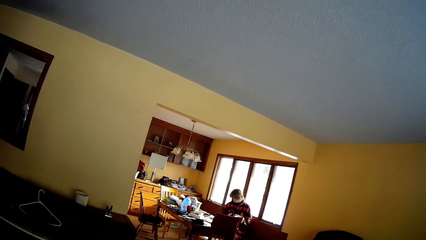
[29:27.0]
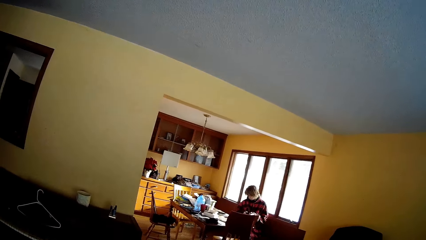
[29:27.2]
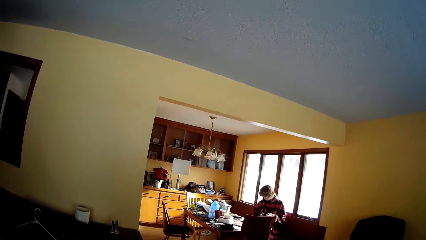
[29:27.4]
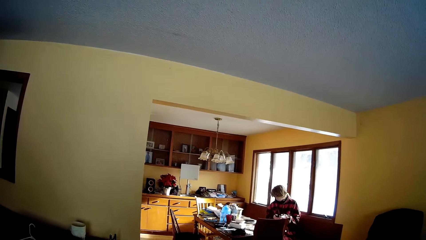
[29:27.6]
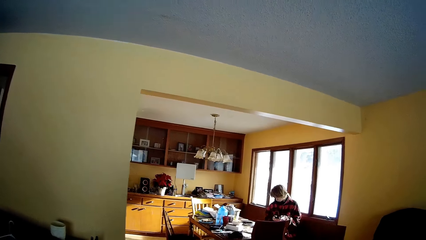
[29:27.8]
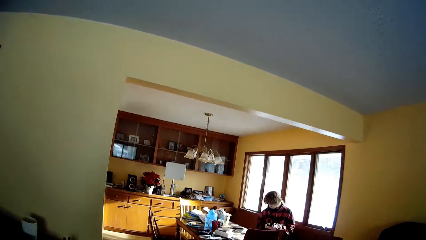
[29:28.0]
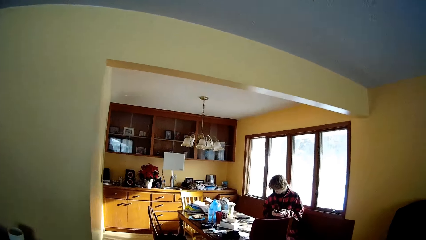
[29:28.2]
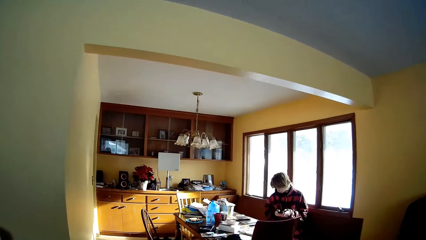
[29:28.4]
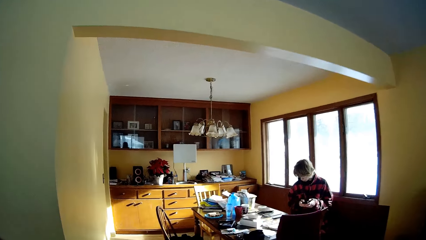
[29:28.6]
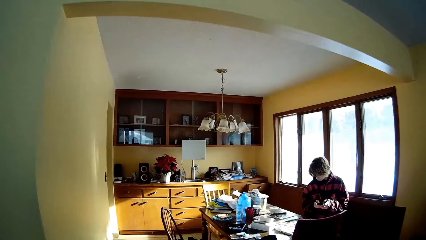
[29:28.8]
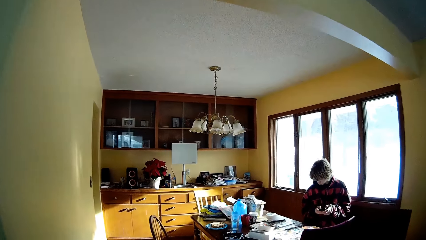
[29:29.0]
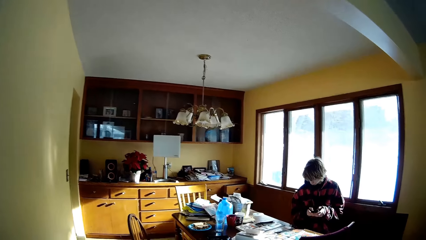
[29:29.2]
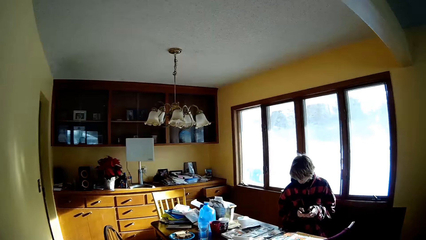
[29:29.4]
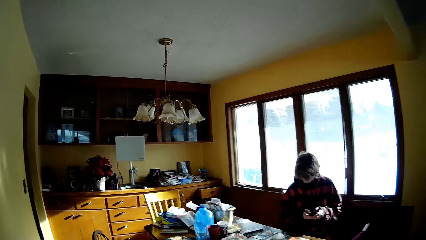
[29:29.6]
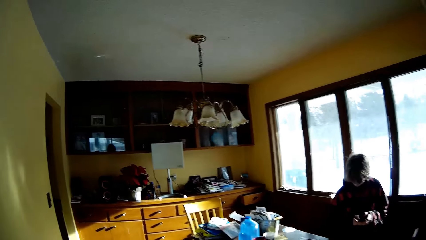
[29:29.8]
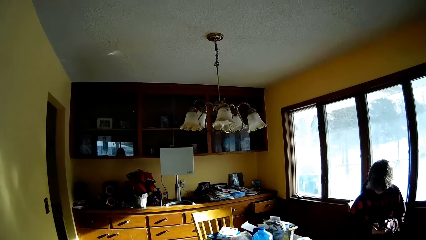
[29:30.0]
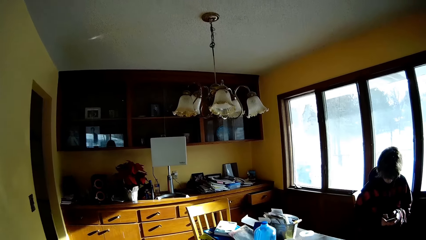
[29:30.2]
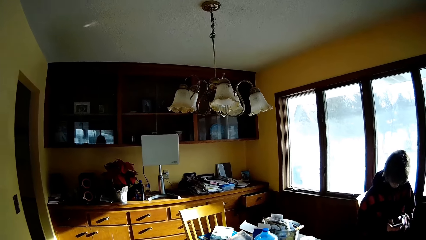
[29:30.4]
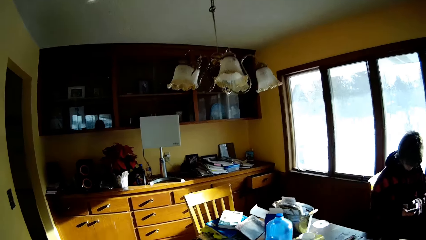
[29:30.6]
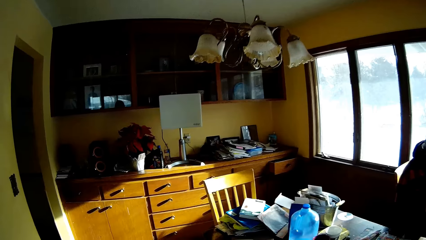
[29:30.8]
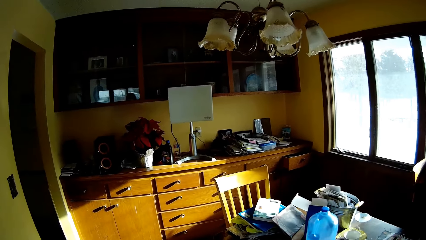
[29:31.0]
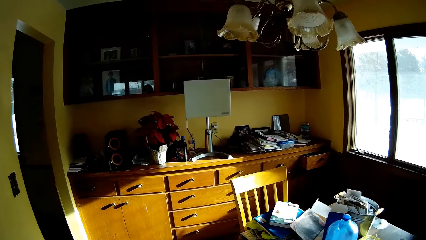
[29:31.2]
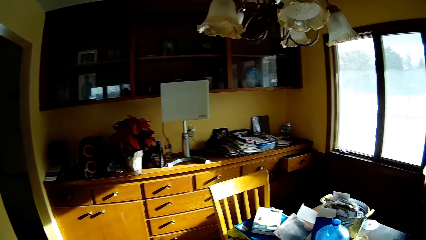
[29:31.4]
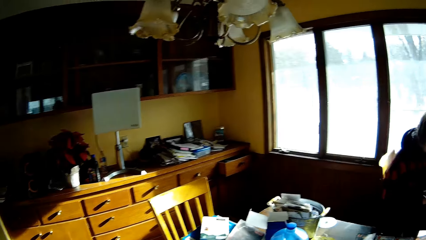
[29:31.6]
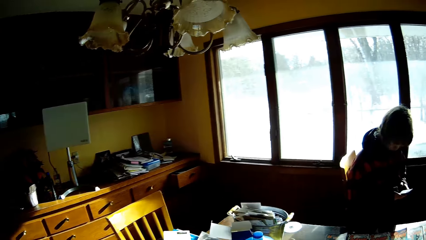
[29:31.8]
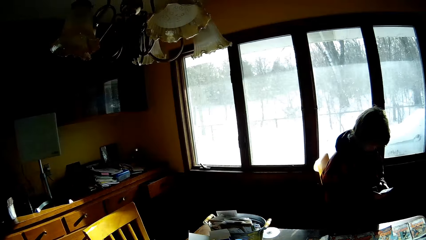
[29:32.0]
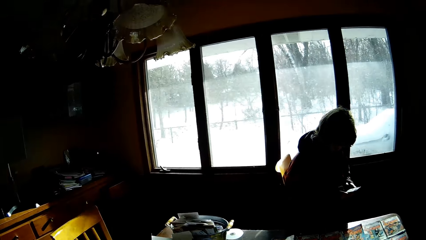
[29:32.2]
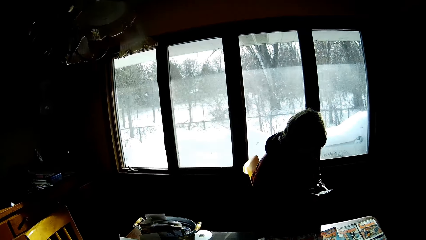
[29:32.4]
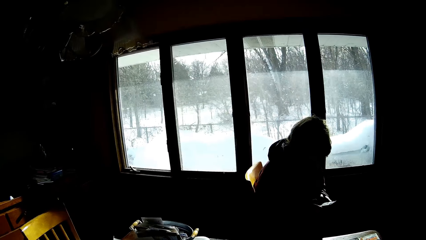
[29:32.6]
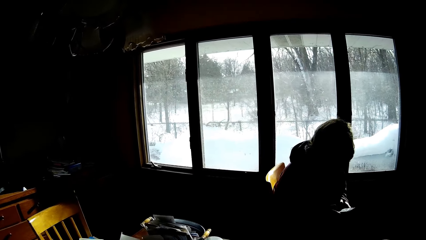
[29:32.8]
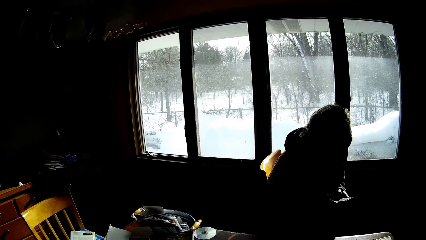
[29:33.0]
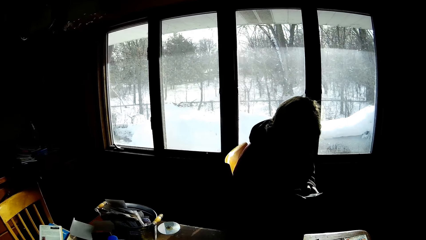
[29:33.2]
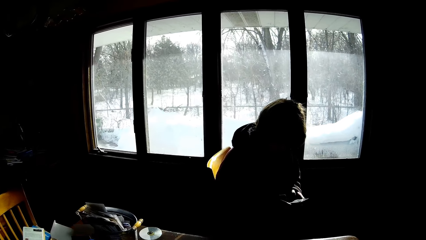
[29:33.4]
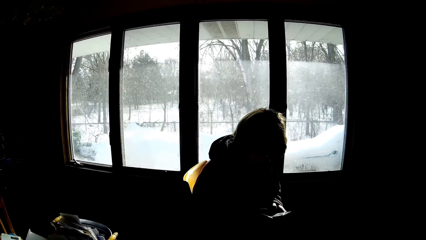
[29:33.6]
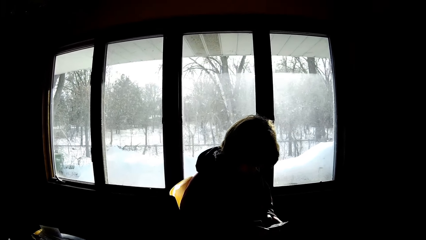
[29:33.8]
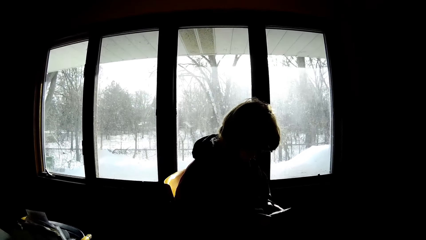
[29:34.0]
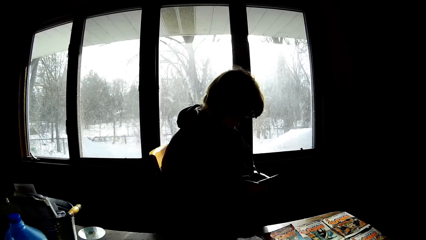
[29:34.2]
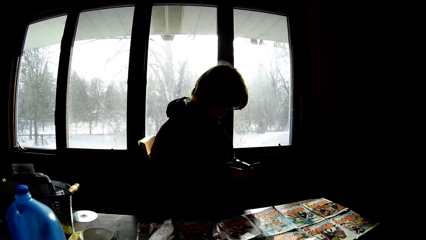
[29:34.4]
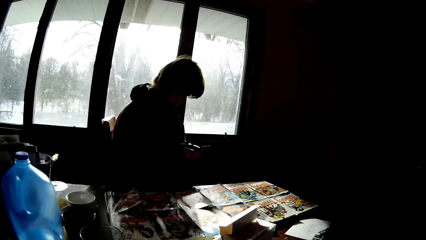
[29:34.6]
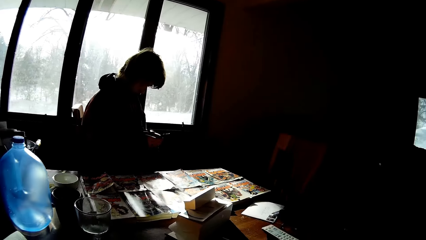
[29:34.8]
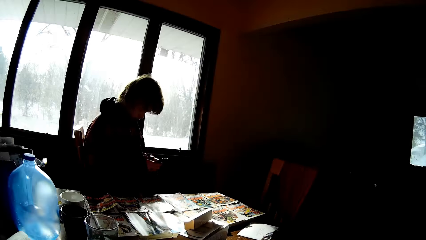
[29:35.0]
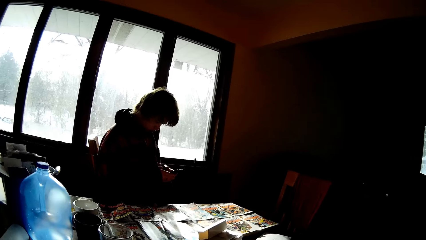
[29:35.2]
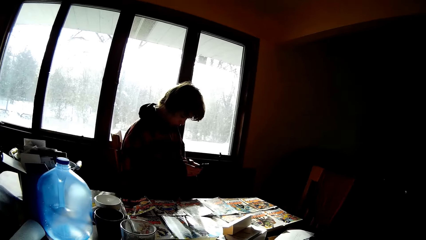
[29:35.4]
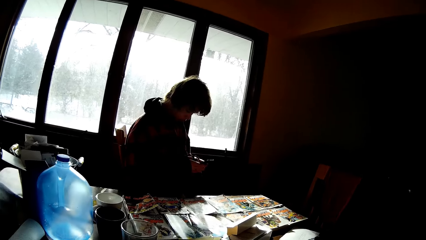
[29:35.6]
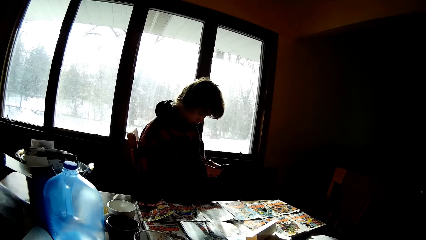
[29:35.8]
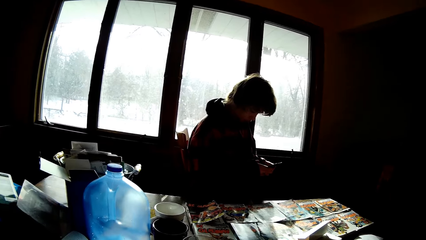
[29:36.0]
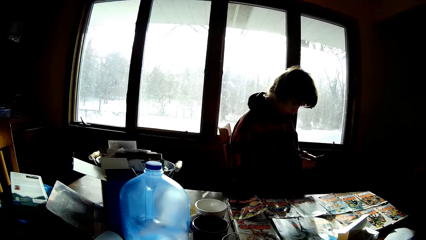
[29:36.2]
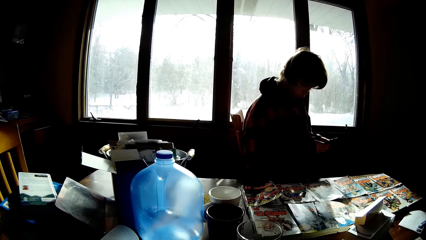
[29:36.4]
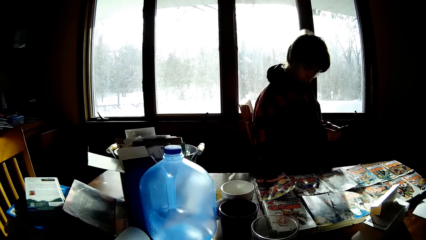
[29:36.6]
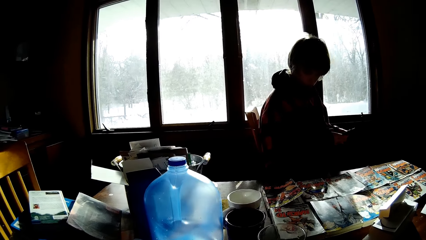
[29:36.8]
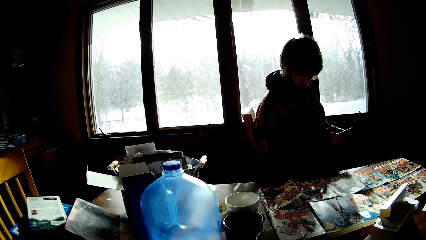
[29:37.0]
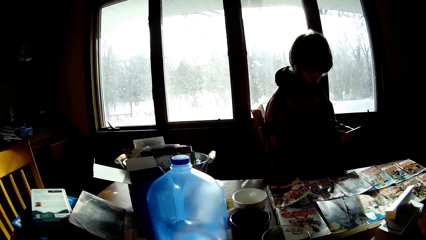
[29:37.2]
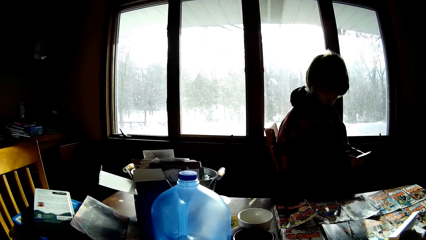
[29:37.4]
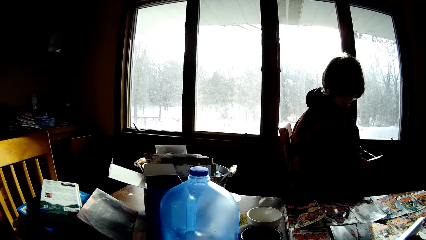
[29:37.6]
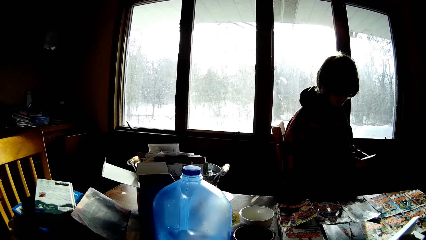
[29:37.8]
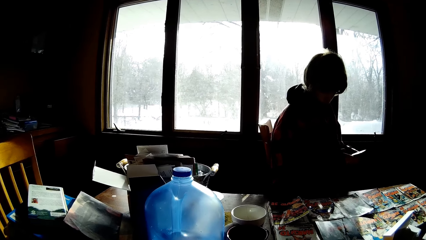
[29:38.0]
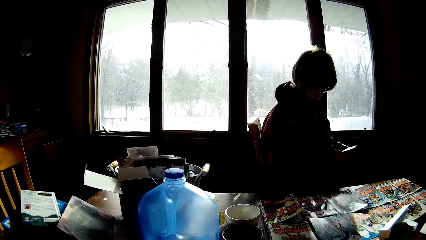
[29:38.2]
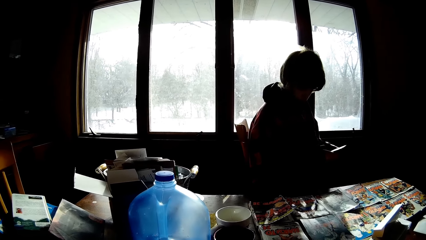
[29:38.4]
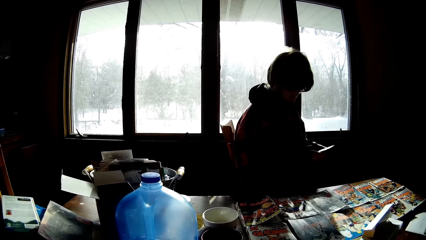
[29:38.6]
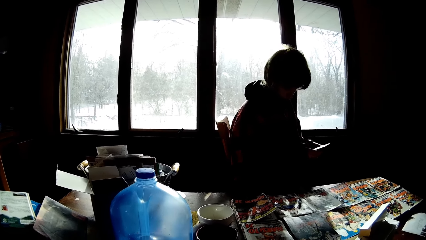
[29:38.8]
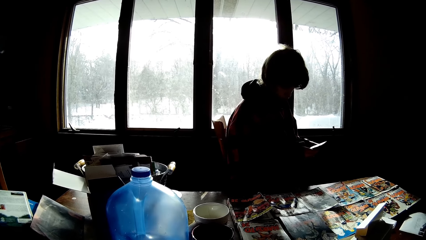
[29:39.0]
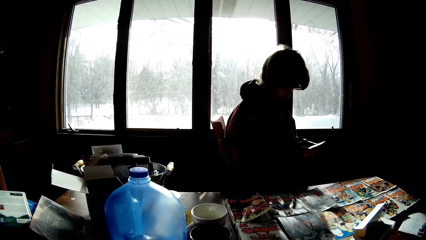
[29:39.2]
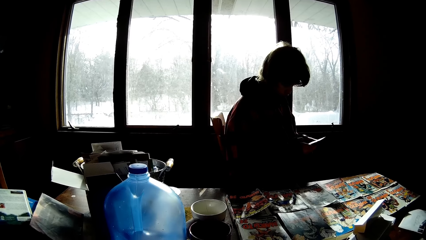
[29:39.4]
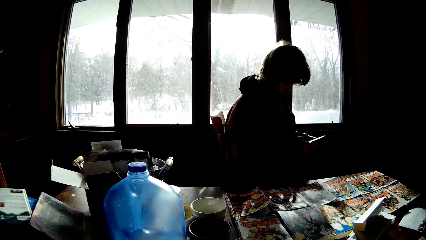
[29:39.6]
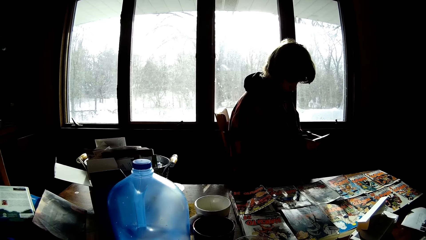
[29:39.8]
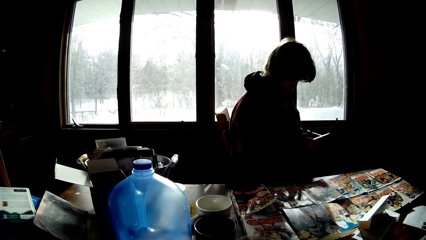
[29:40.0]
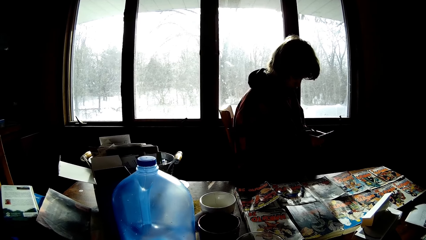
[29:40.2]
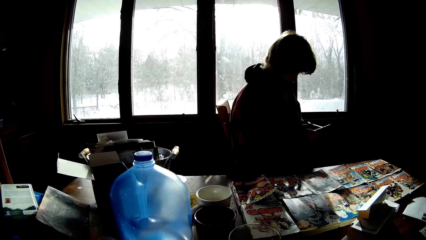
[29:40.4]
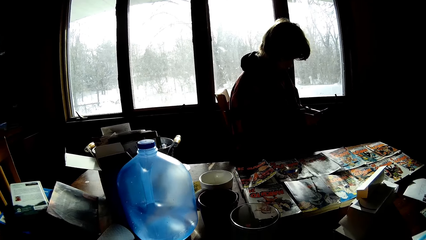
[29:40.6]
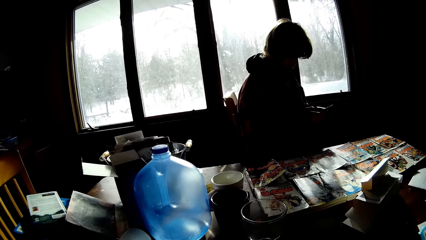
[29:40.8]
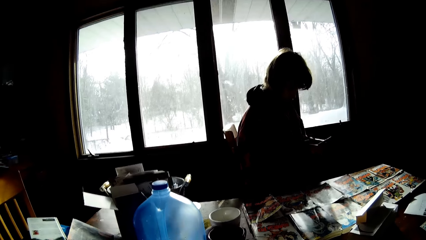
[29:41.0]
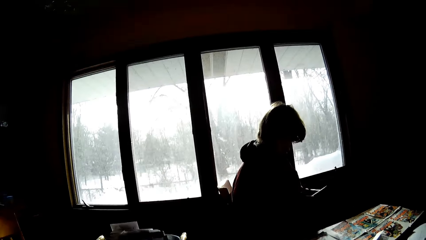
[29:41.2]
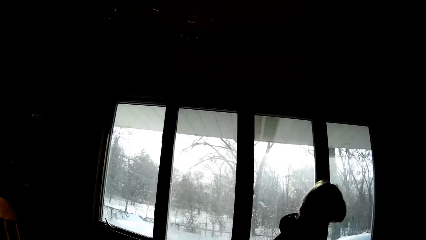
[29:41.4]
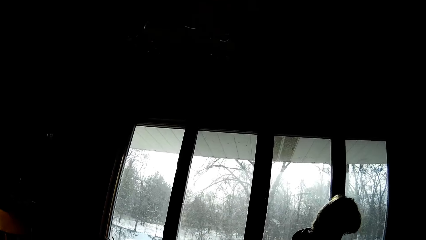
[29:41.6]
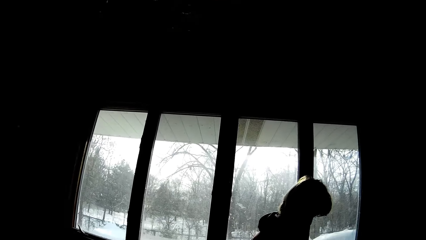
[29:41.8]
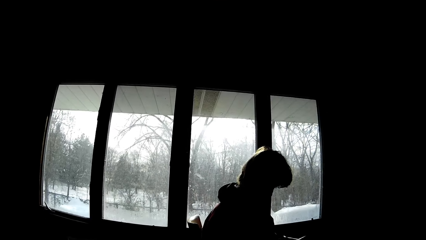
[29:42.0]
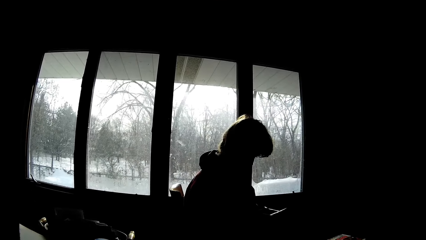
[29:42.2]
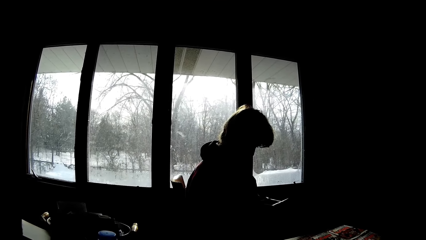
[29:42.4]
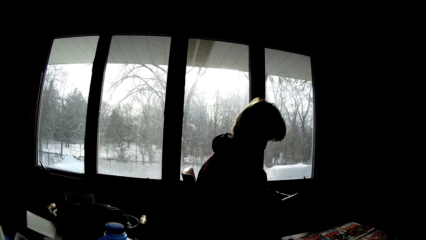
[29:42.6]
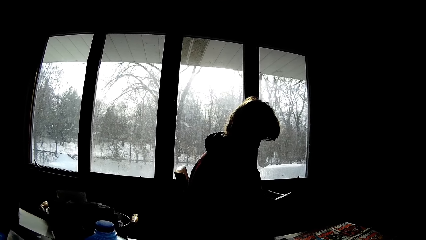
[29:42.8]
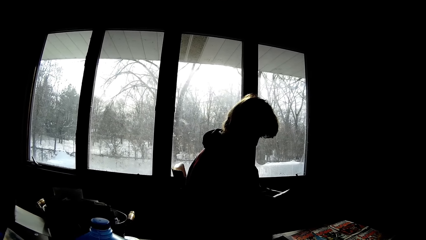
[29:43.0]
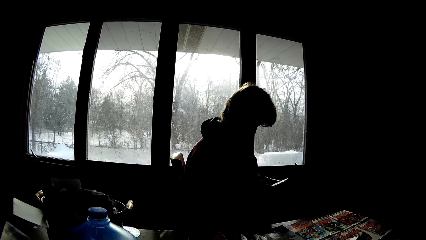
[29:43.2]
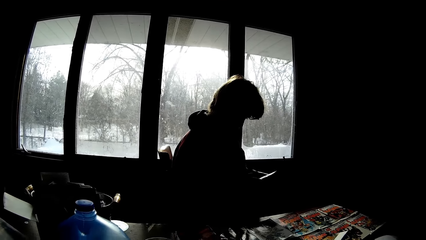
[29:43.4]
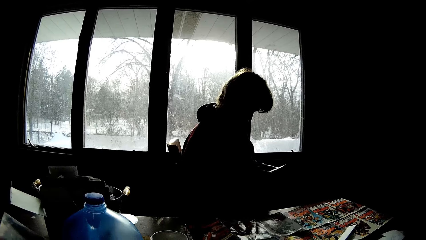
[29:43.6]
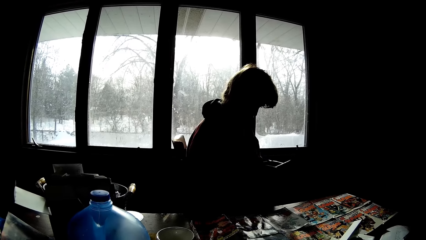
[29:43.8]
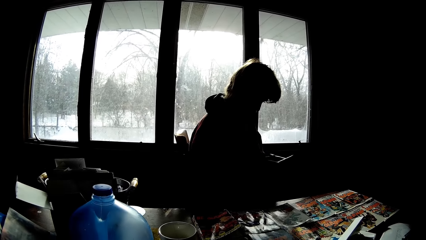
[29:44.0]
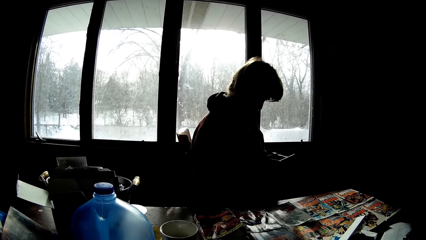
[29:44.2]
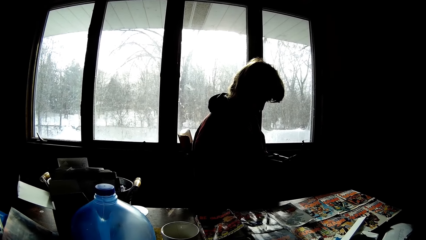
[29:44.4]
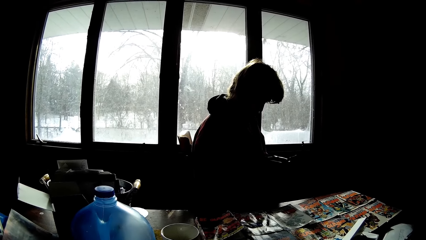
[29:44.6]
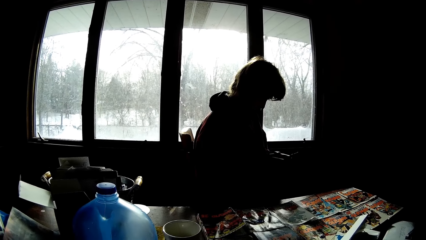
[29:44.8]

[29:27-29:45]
The man operates the phone. The man looks at the magazine. The man operates the phone.
